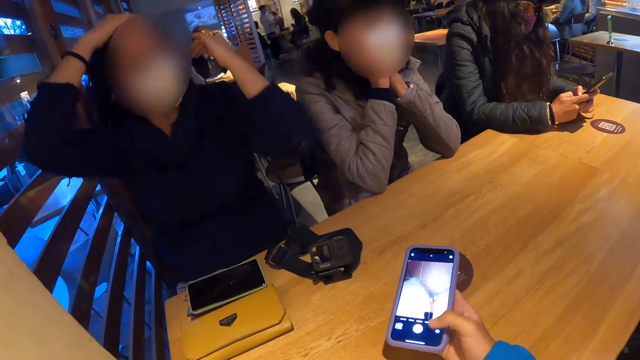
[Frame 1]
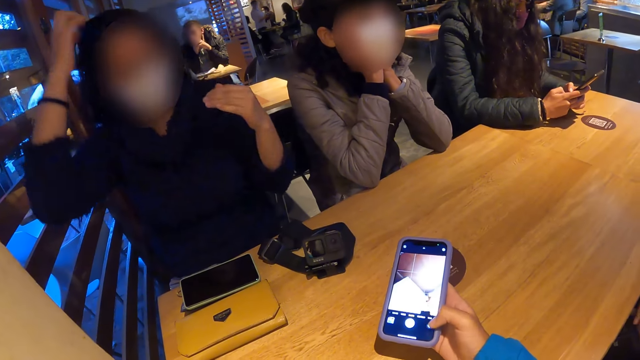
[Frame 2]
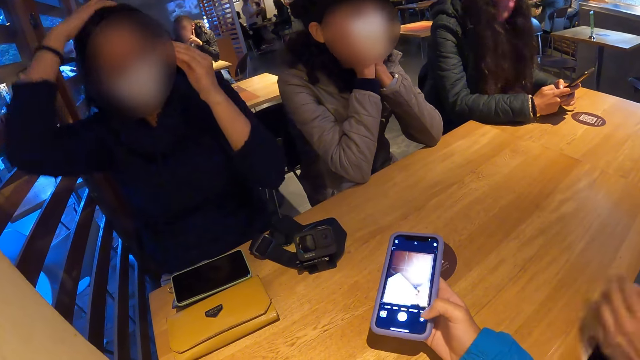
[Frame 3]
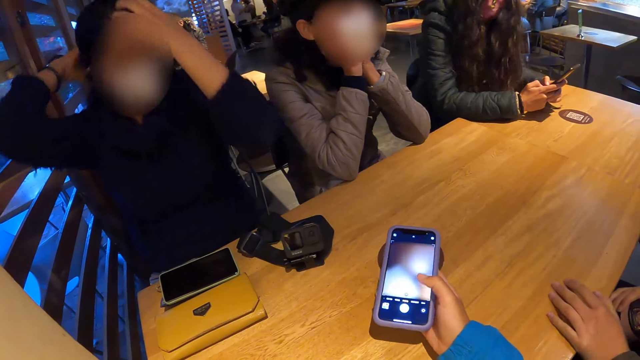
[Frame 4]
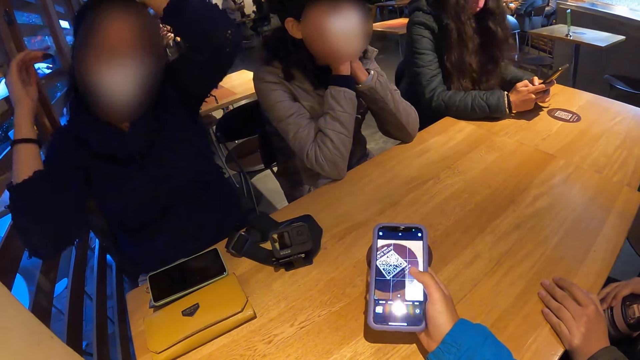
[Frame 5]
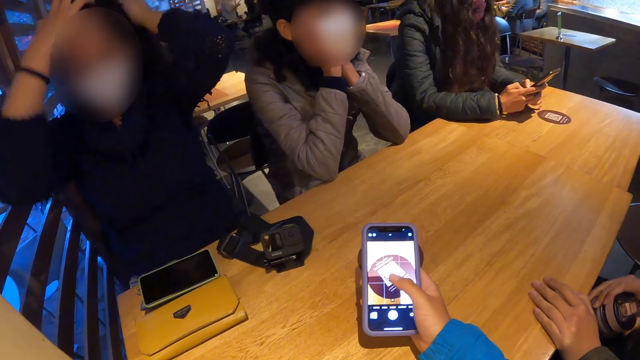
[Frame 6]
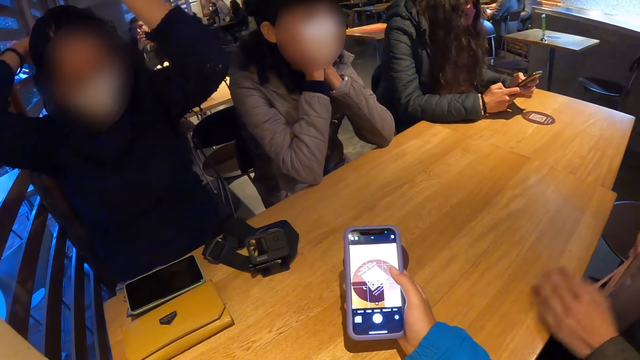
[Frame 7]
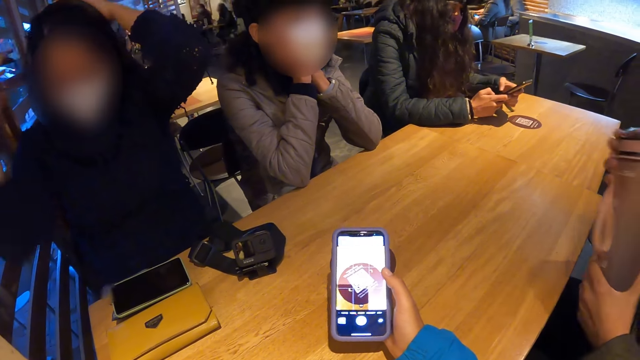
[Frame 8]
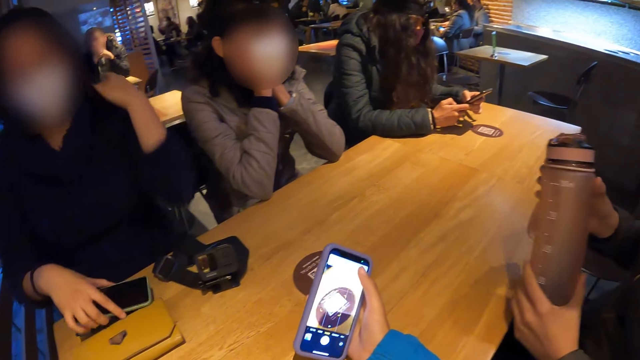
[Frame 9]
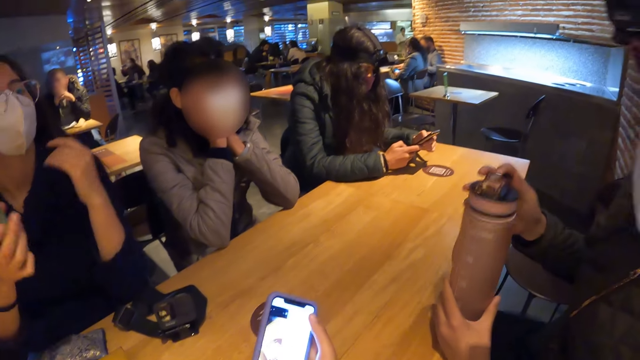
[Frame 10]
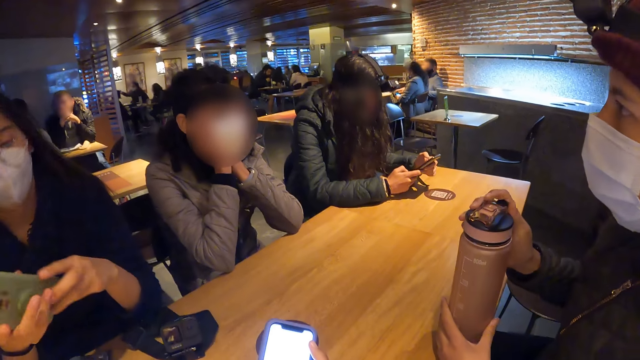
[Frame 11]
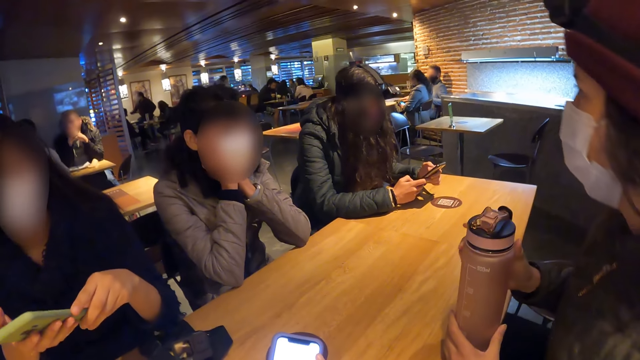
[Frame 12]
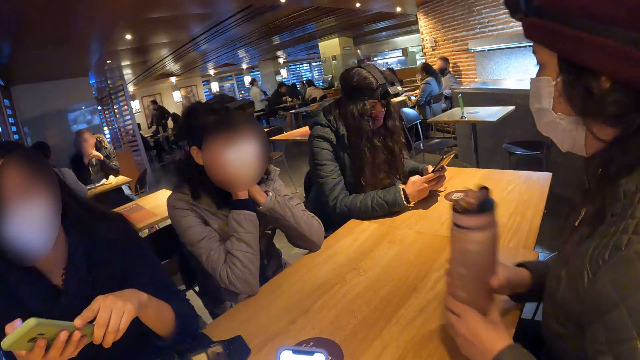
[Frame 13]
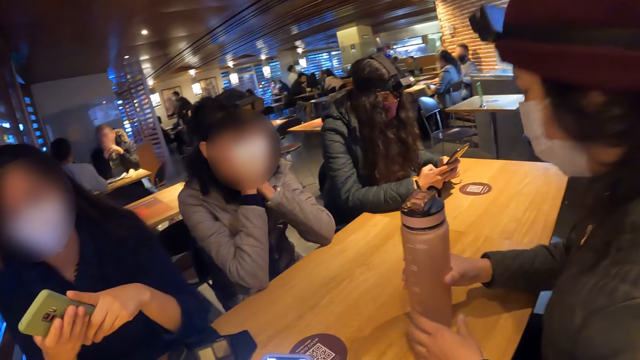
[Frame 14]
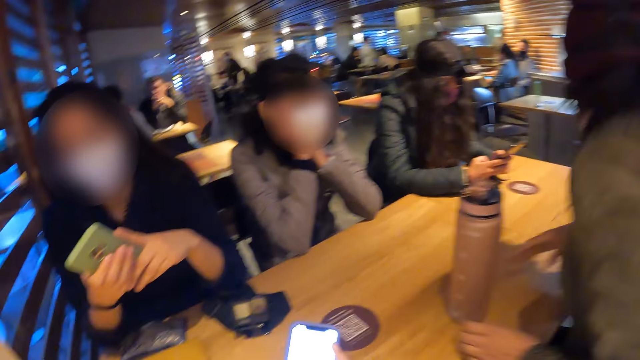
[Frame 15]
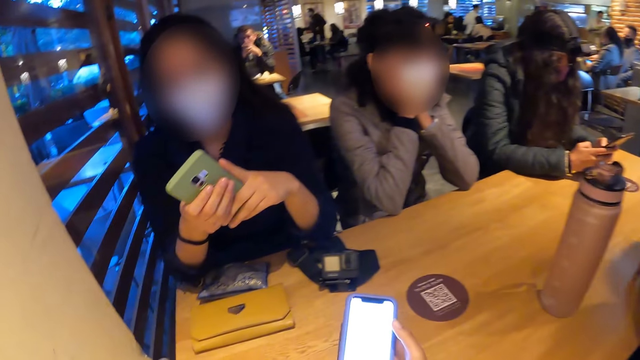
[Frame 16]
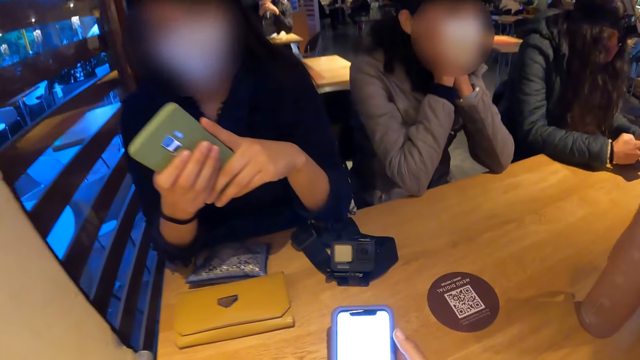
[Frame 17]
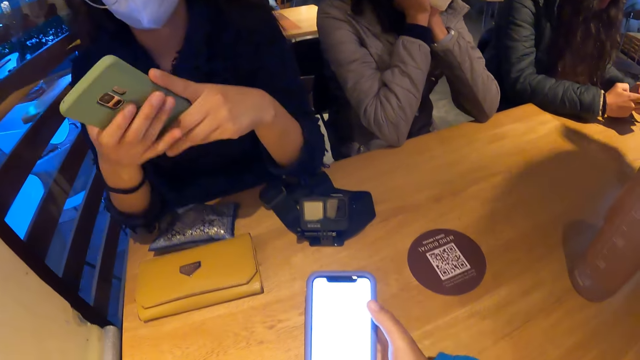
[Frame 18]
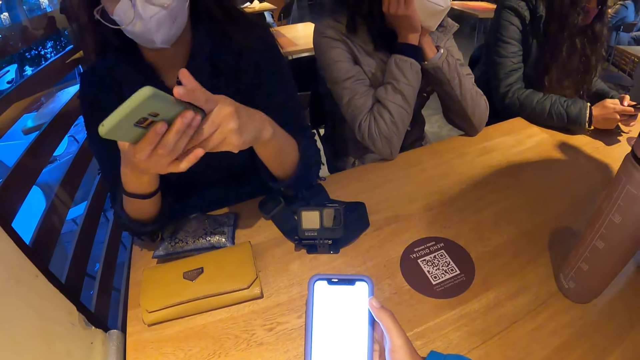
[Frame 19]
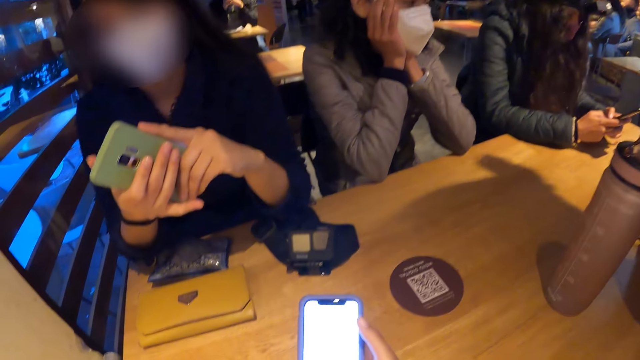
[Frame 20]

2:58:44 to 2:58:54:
A woman places the water bottle on the table with both hands. Another woman picks a phone from the table with her right hand. The camera wearer operates her phone with her right hand. Two women operate their phones with their hands.

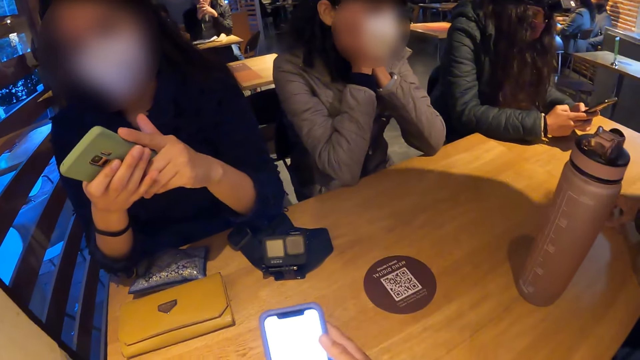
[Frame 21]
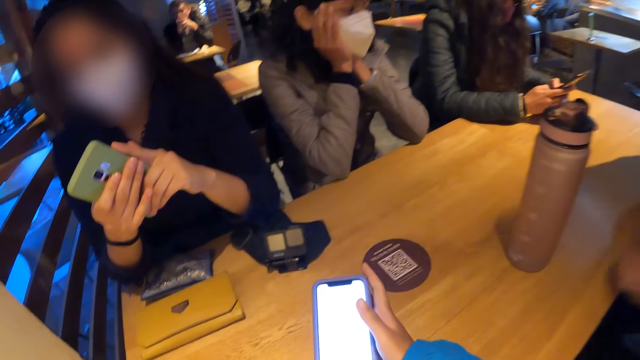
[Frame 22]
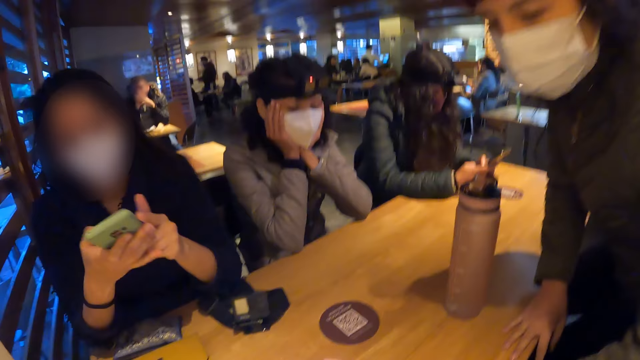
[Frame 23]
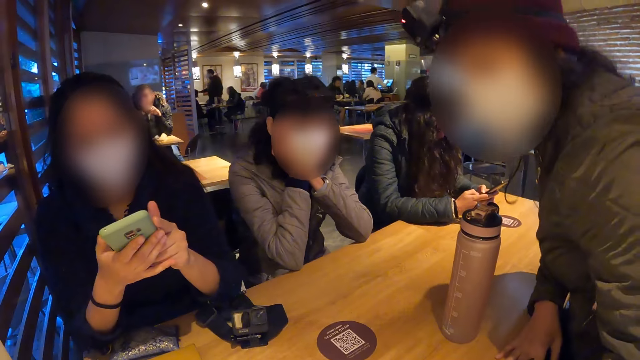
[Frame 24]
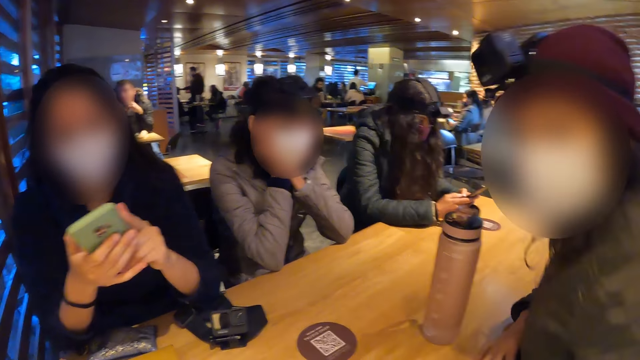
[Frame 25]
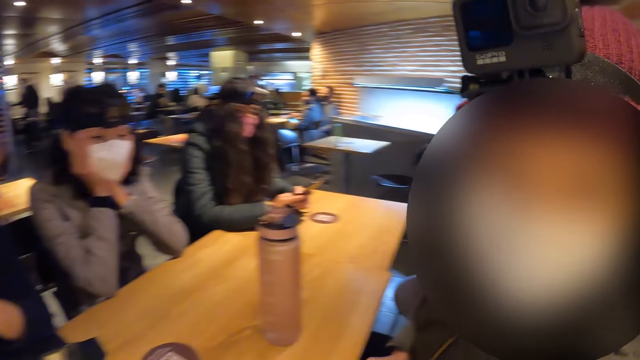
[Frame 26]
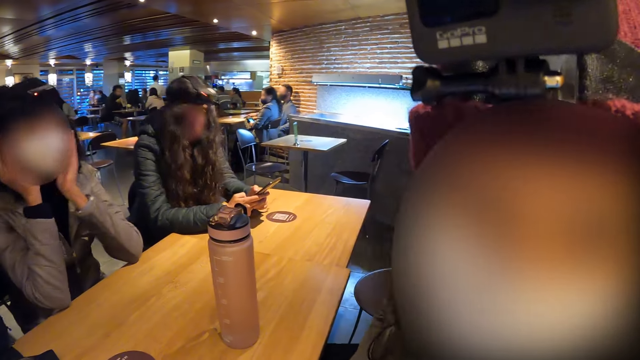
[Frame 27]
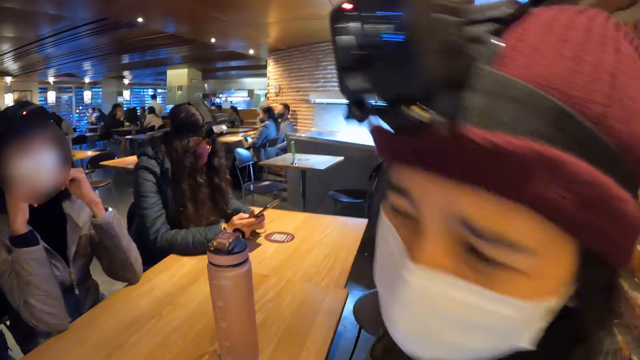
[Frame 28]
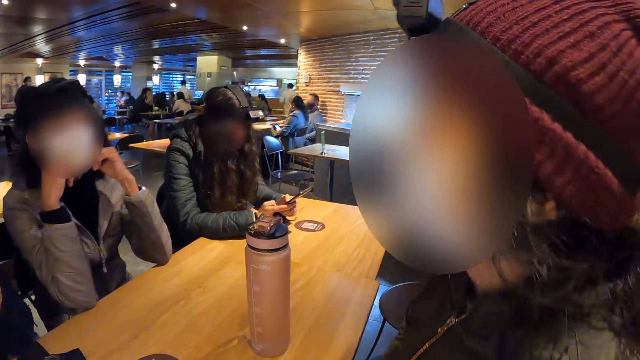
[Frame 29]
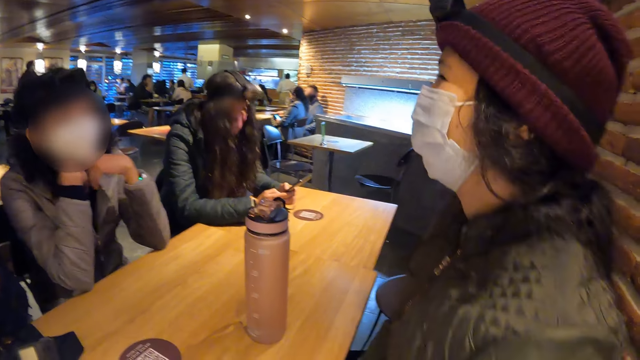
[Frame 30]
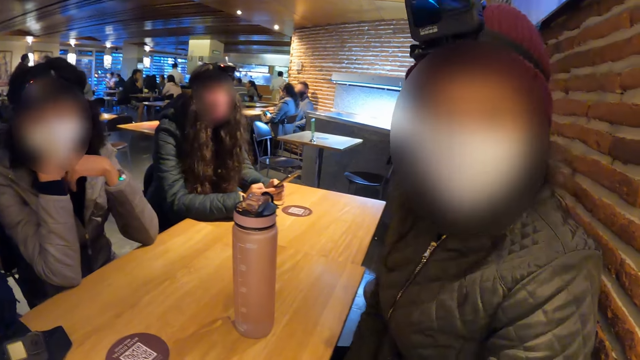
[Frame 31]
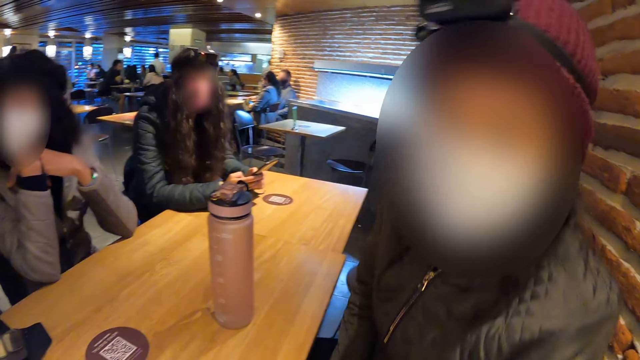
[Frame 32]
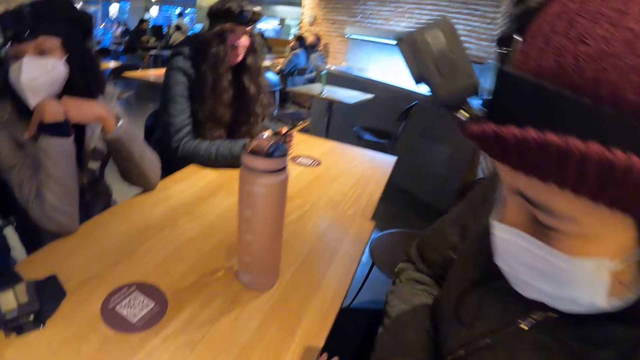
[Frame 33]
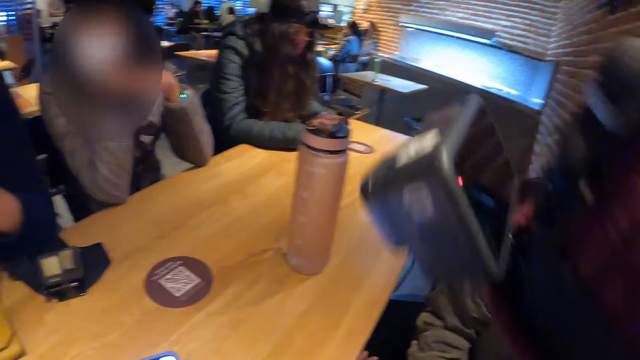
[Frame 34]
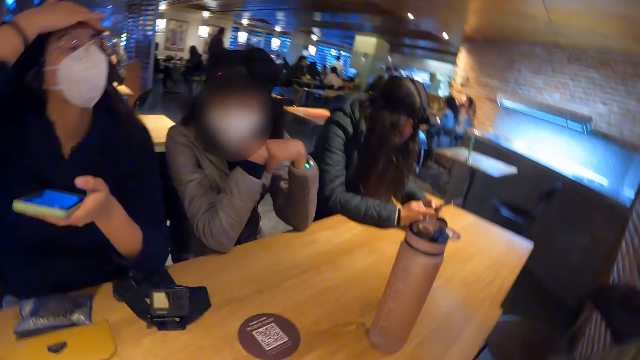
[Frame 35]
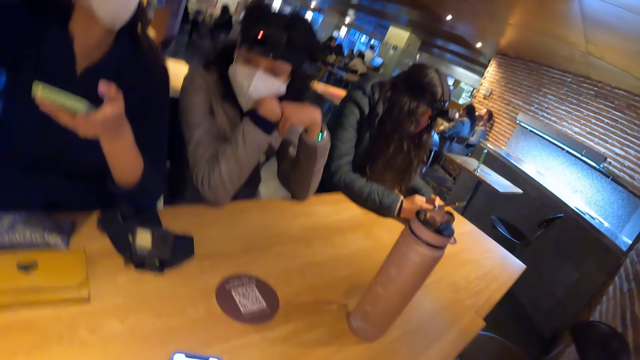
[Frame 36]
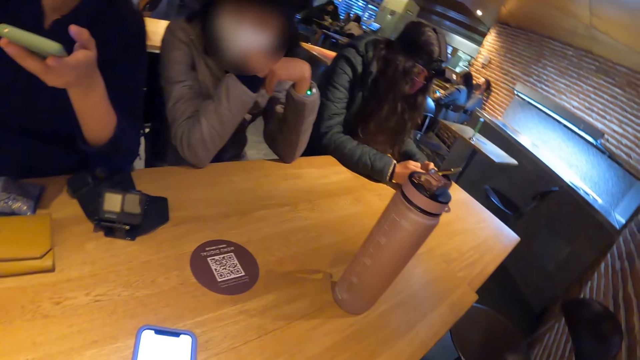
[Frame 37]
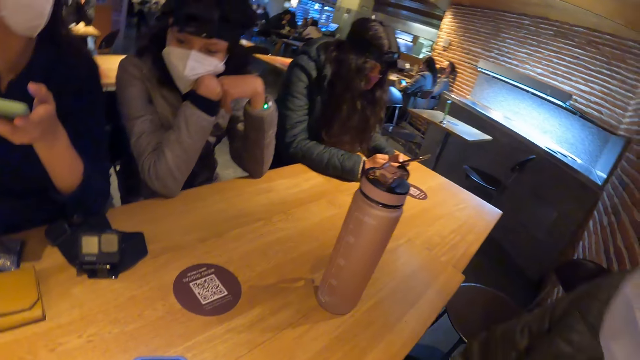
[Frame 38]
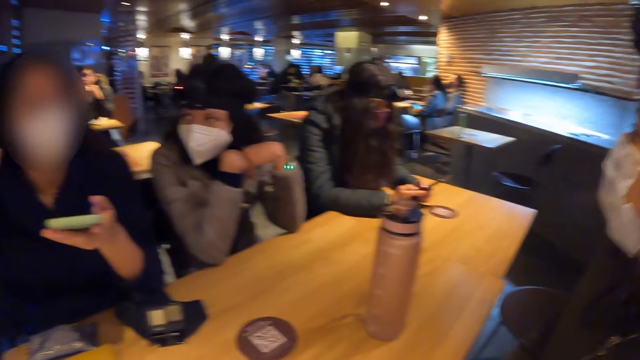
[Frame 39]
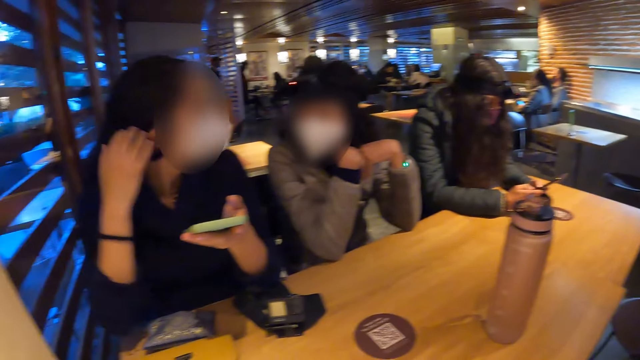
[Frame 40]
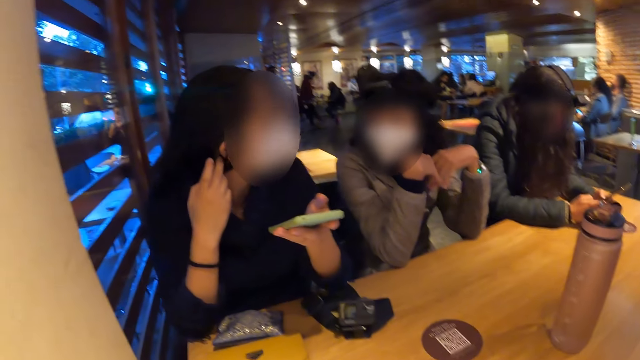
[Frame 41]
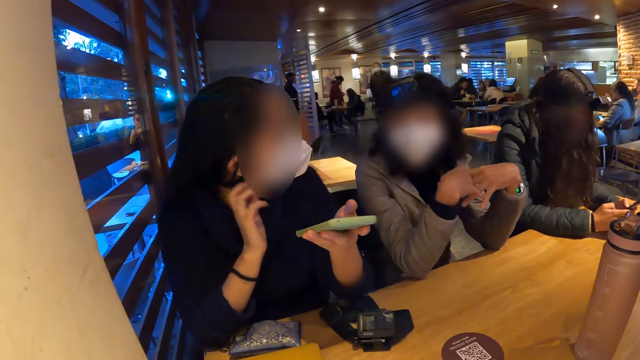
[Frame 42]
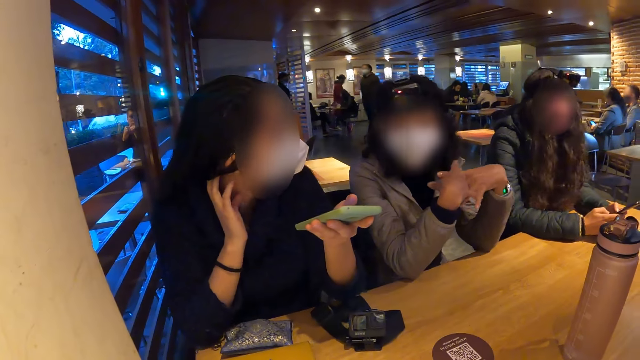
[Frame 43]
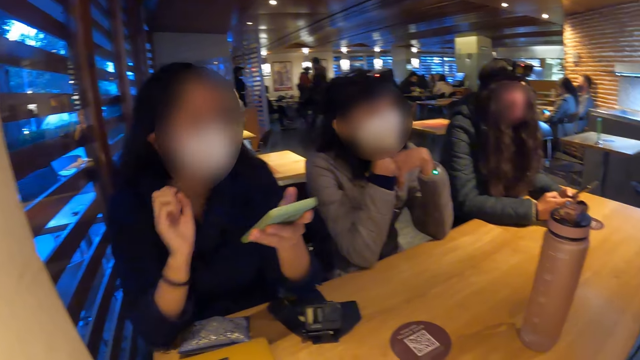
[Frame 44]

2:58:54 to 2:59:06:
A woman sits on the chair on the floor. A woman interacts with the camera wearer. Another woman operates her phone with her hands. Another woman holds her phone with her left hand.
